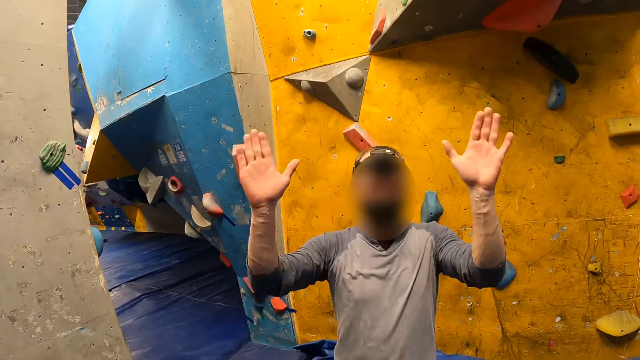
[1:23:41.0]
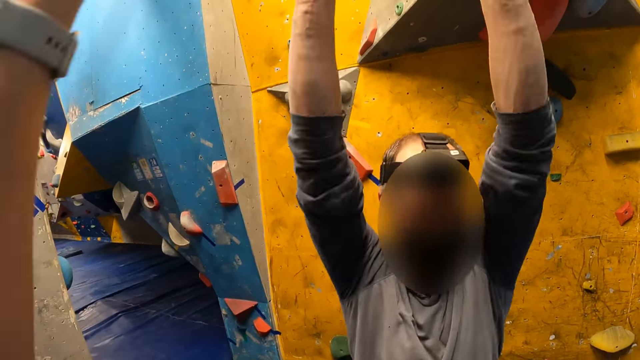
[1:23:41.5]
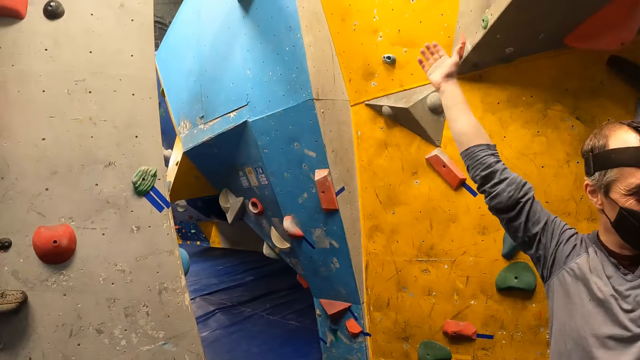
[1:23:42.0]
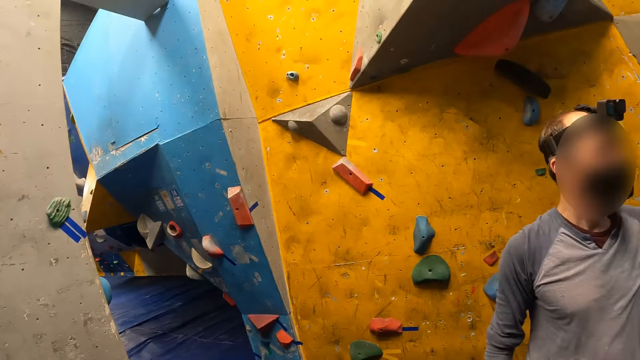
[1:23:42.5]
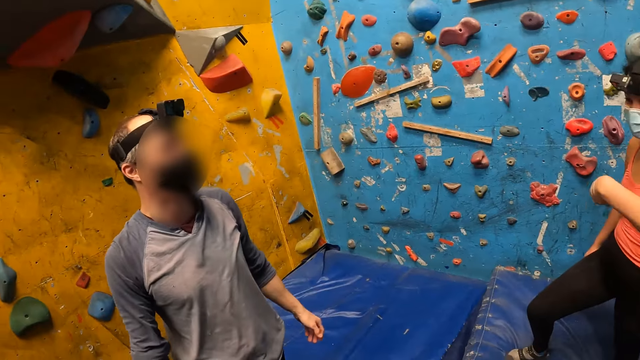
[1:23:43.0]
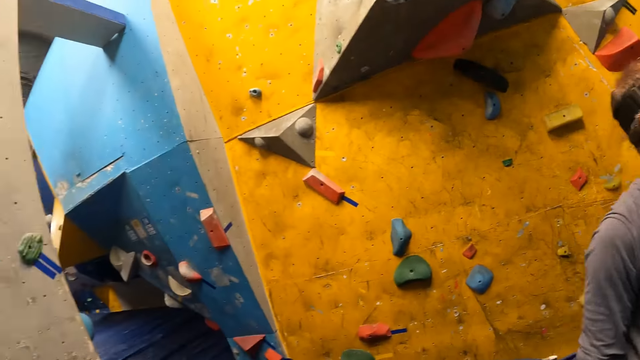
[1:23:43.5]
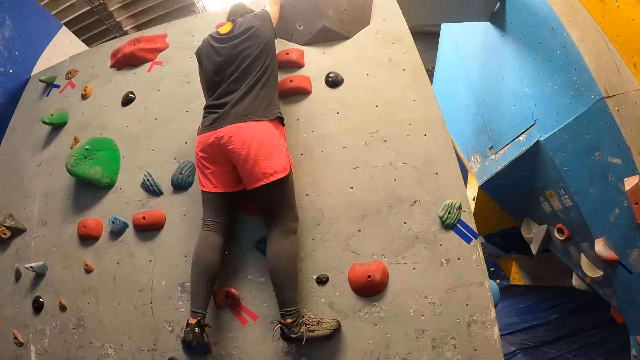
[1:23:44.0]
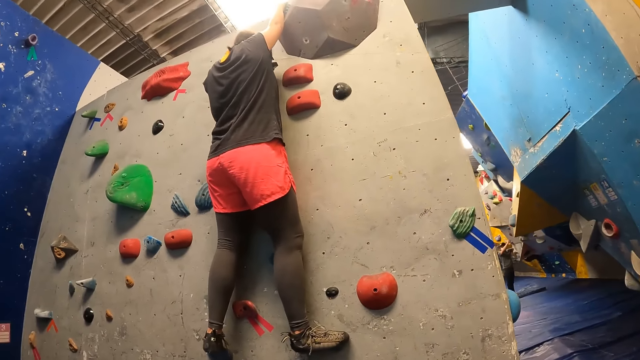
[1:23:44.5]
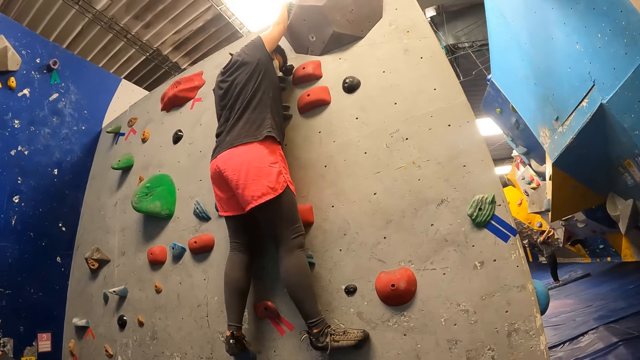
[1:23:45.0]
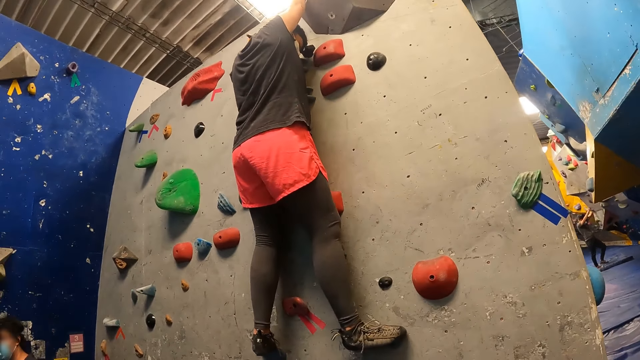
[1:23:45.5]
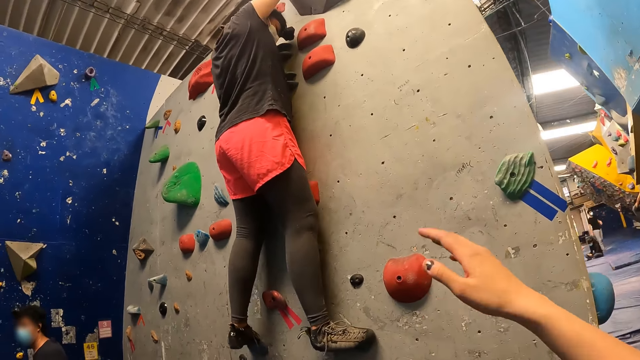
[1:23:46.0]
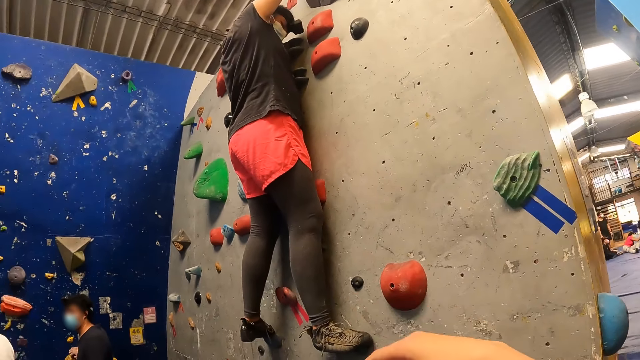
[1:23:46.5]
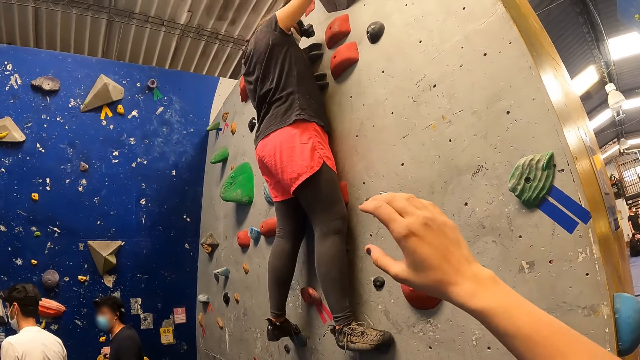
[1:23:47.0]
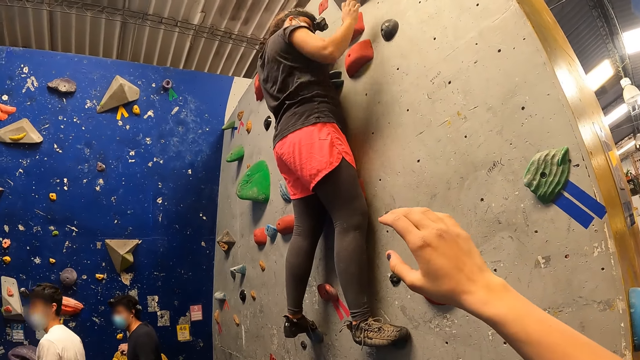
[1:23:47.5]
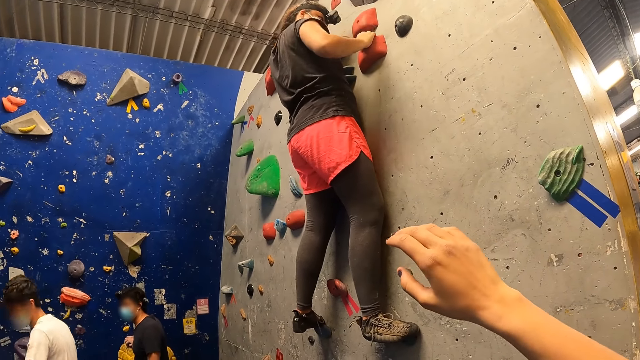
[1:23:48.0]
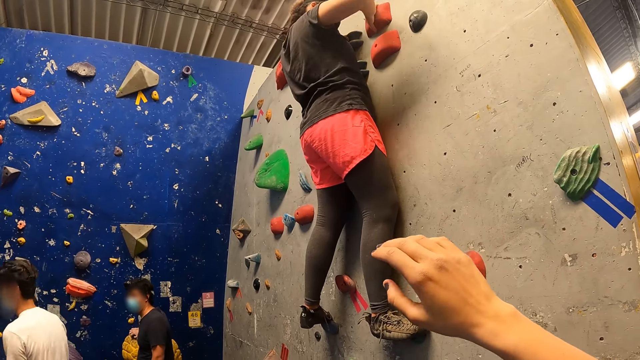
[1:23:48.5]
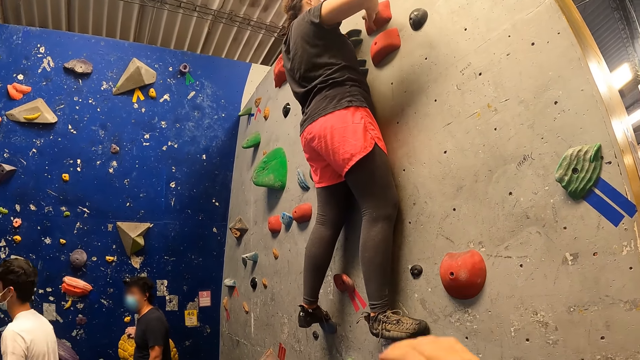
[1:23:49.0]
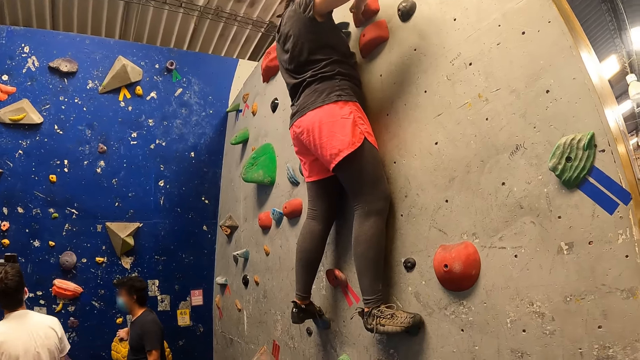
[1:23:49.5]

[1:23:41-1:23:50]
The camera wearer gives a man a high five with both hands. They interact with the man. They look around. They interact with a woman.

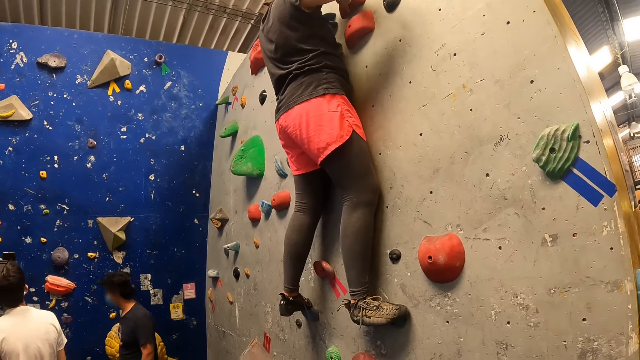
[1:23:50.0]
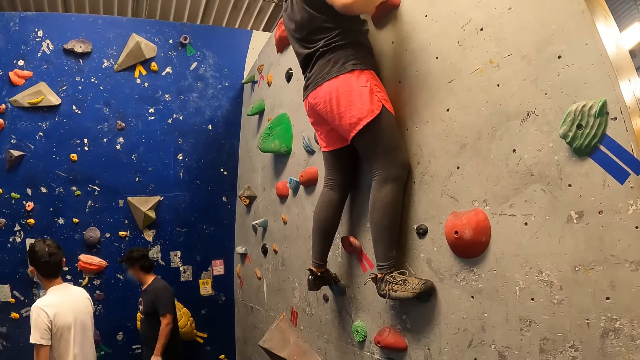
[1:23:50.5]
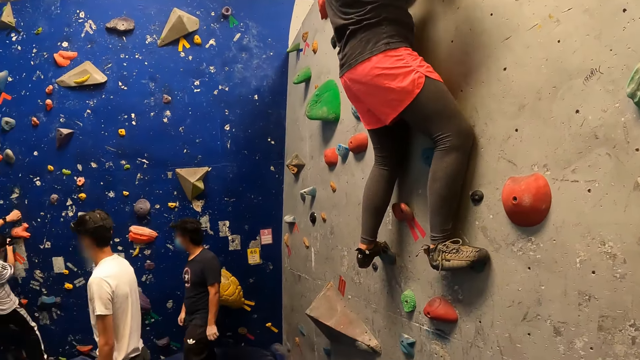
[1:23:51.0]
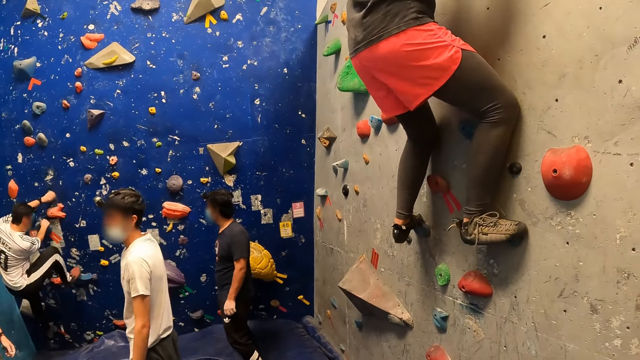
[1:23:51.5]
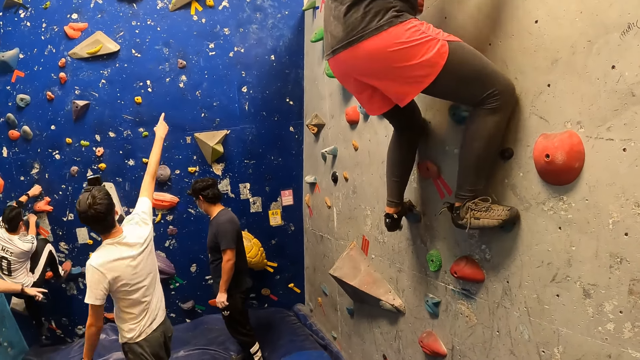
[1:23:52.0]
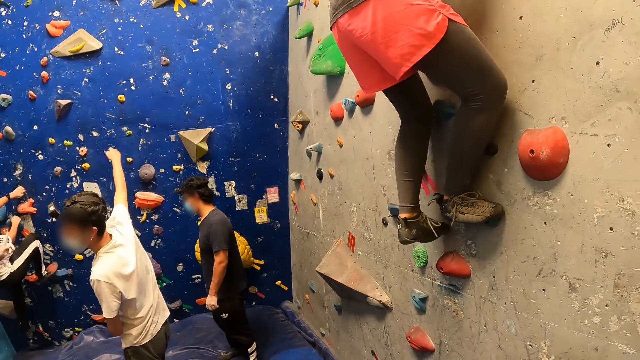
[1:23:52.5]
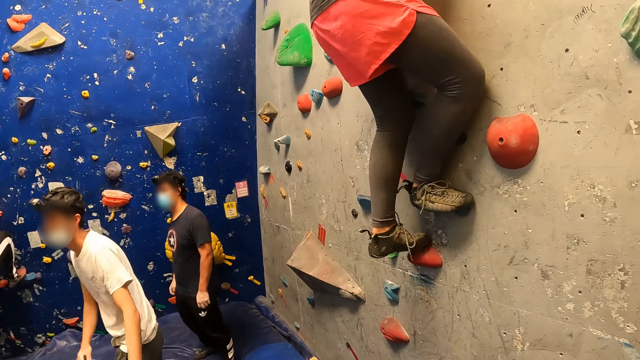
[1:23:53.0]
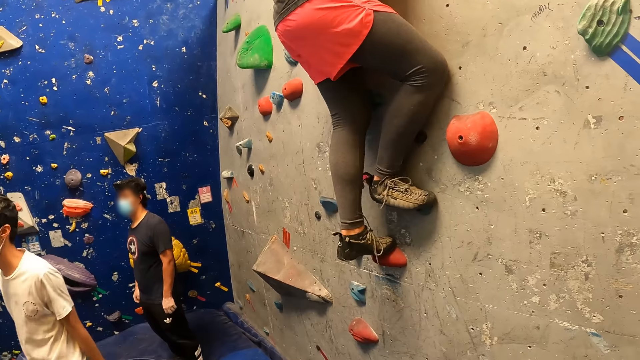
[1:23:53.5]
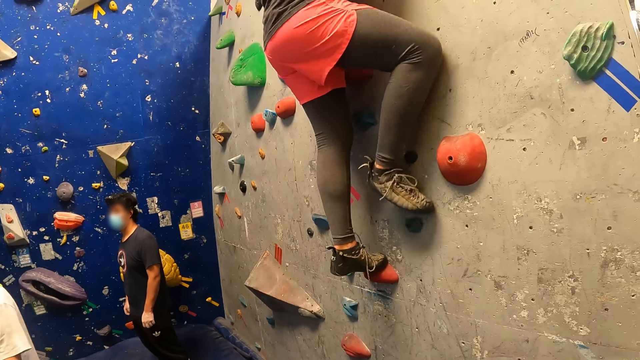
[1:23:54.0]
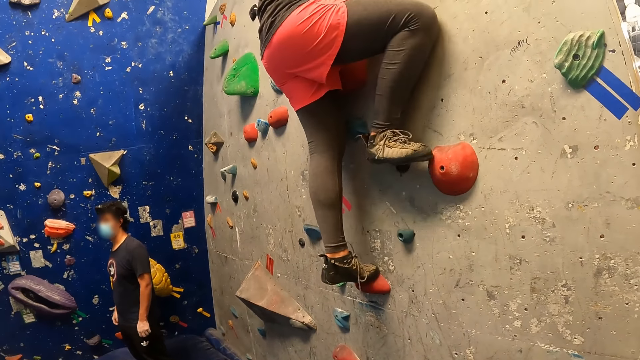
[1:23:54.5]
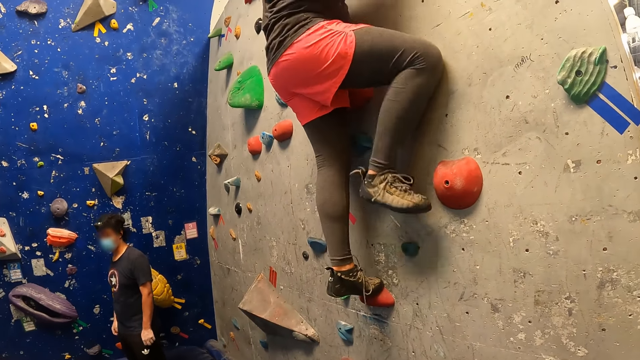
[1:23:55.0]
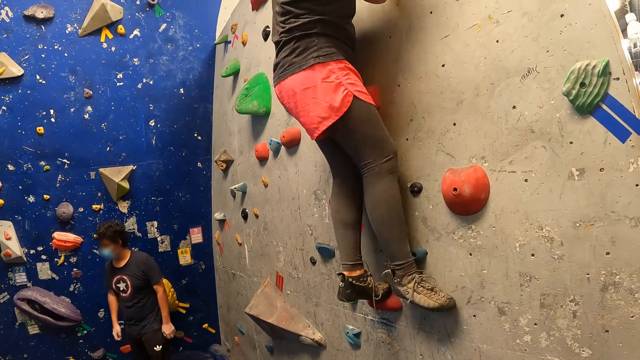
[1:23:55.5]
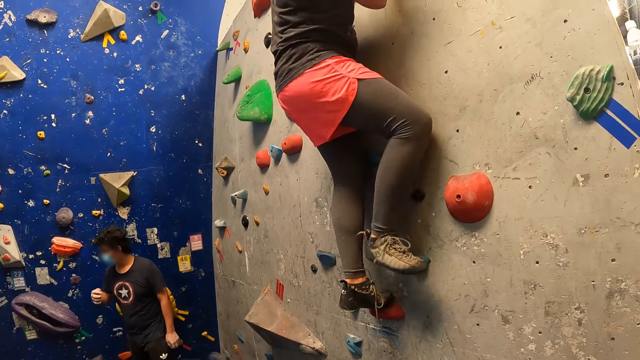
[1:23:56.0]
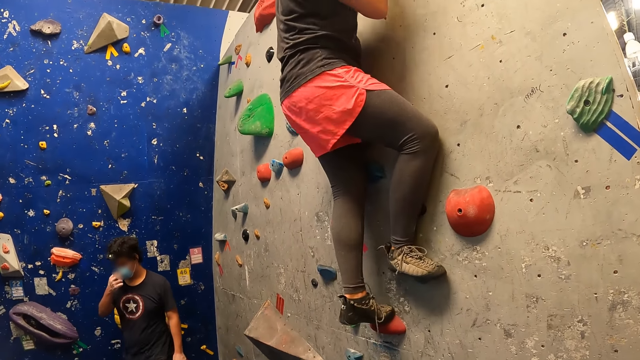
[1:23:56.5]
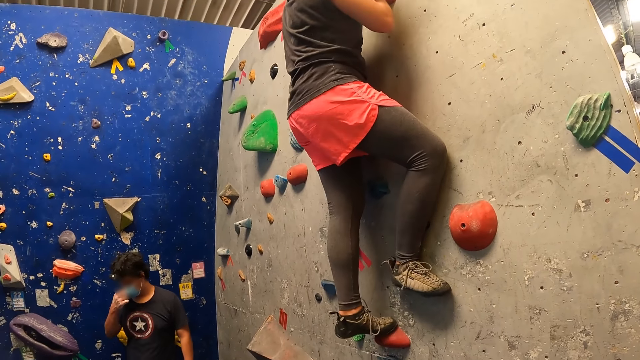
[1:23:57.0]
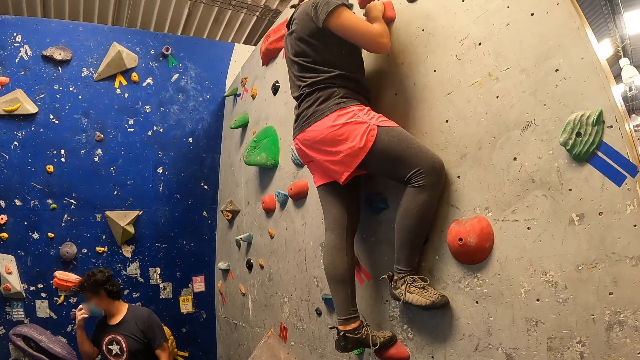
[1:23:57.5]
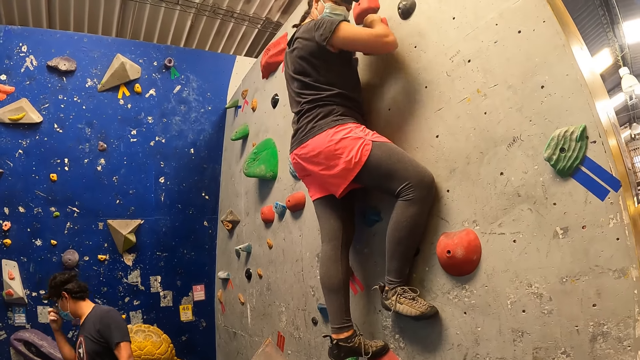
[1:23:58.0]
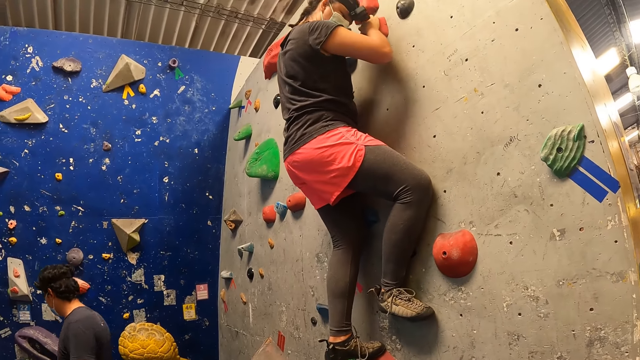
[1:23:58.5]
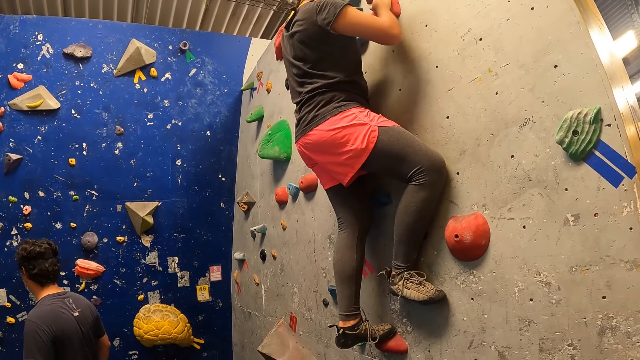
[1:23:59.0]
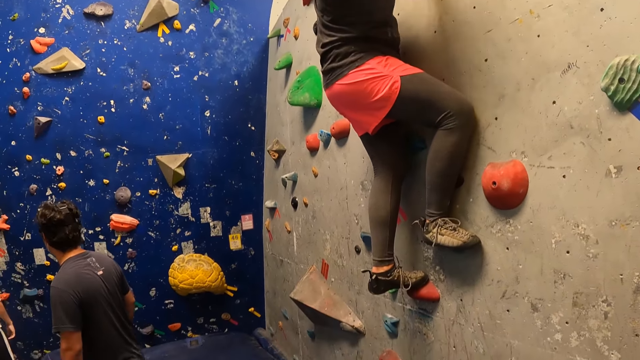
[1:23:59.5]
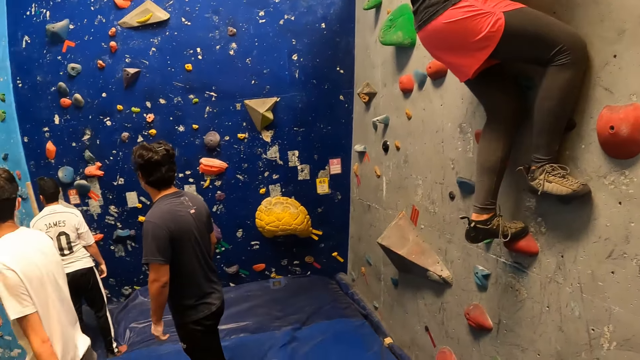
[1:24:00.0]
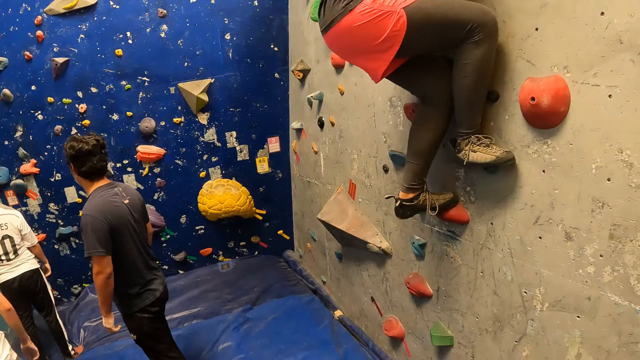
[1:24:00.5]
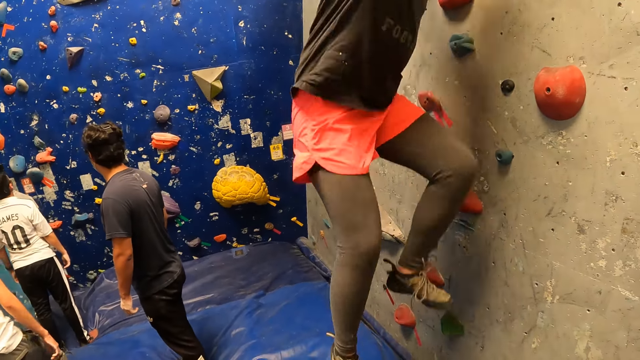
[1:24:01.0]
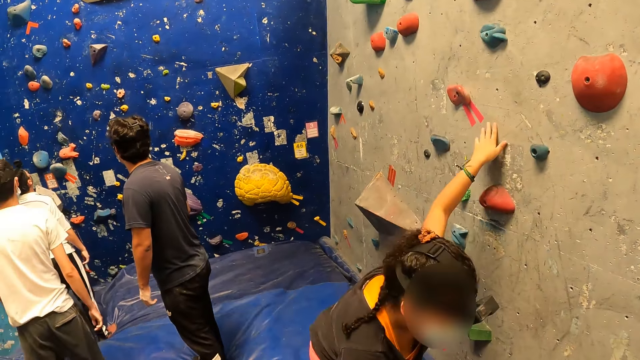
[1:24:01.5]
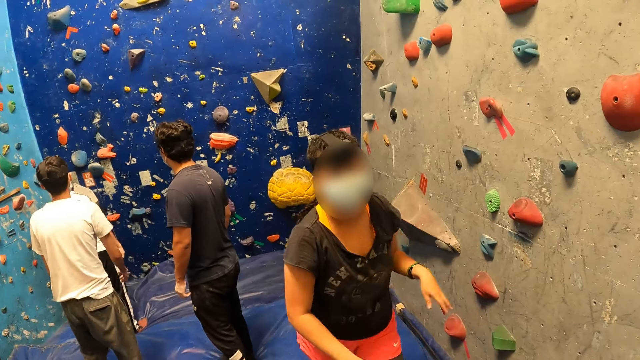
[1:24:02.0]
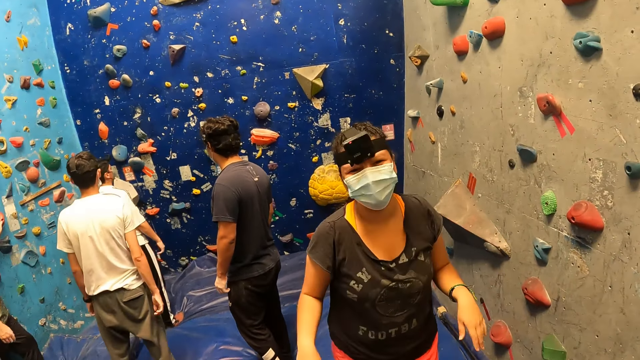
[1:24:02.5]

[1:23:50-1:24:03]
A man climbs the wall. The camera wearer looks at other wall climbers. A woman climbs the wall. The woman jumps down from the climbing wall.
